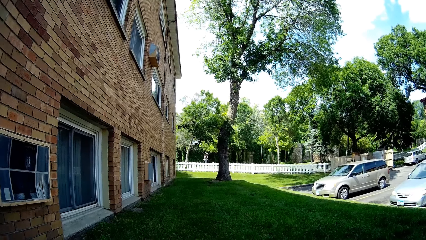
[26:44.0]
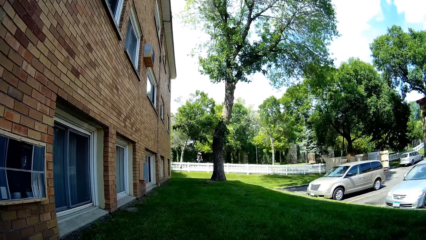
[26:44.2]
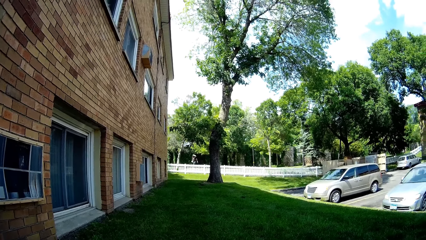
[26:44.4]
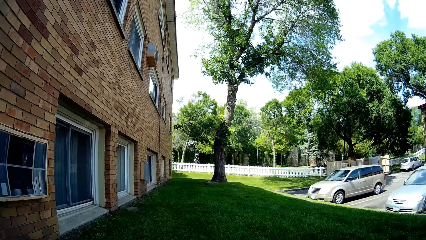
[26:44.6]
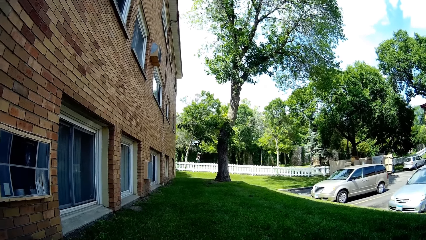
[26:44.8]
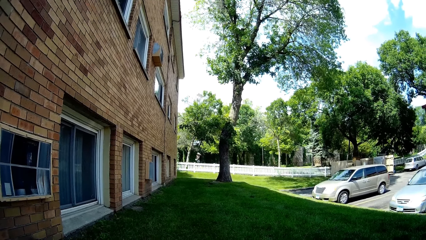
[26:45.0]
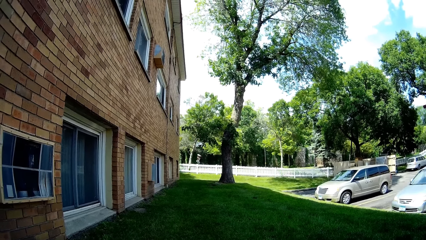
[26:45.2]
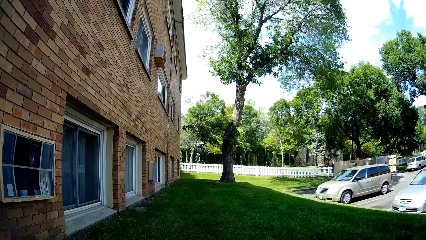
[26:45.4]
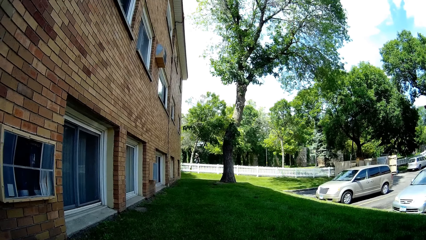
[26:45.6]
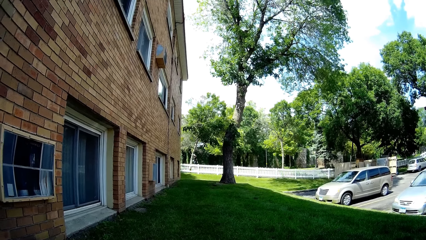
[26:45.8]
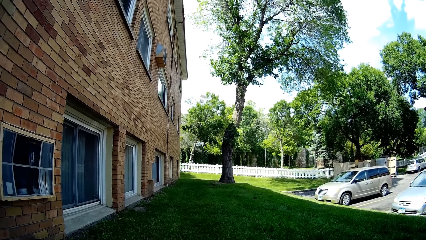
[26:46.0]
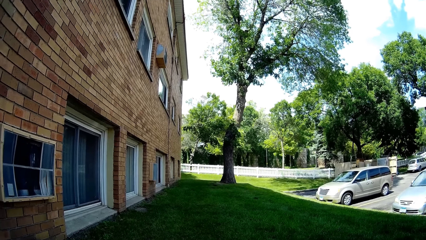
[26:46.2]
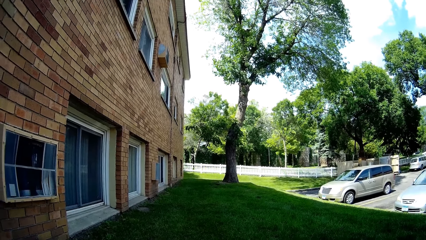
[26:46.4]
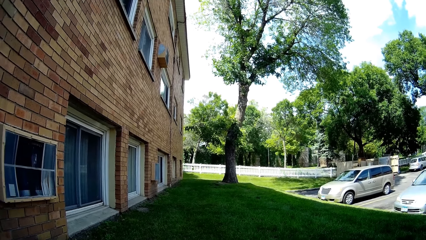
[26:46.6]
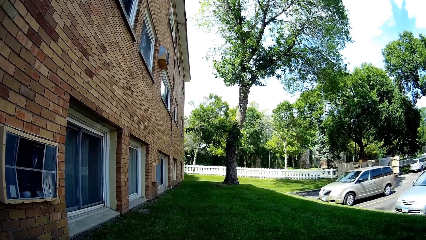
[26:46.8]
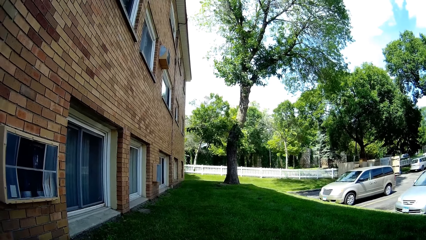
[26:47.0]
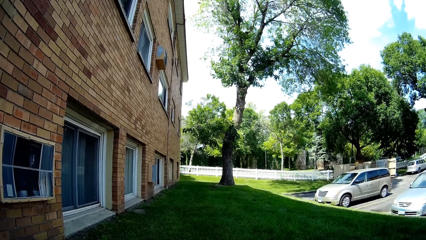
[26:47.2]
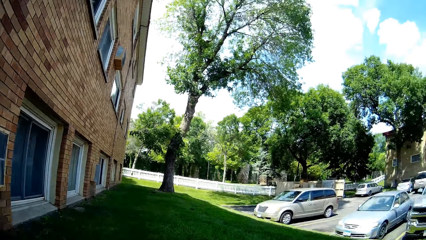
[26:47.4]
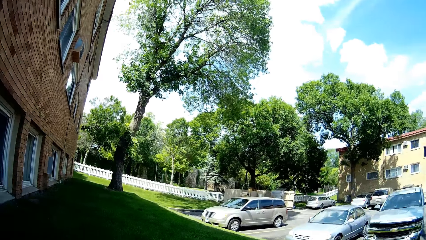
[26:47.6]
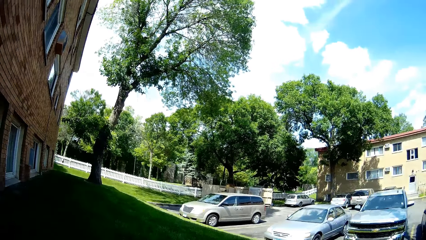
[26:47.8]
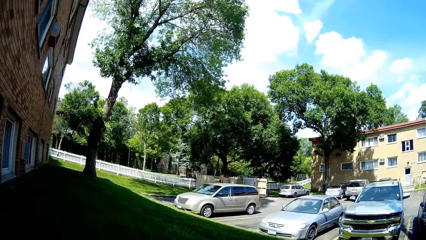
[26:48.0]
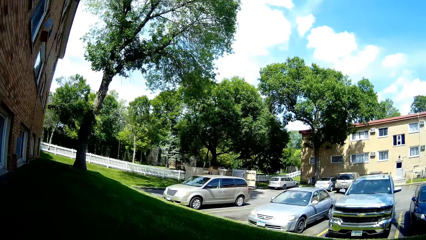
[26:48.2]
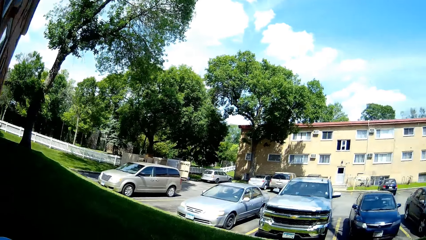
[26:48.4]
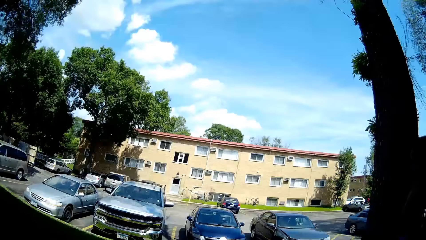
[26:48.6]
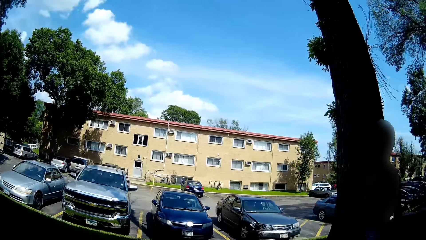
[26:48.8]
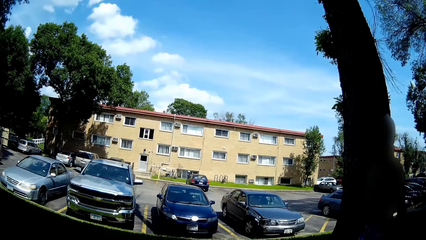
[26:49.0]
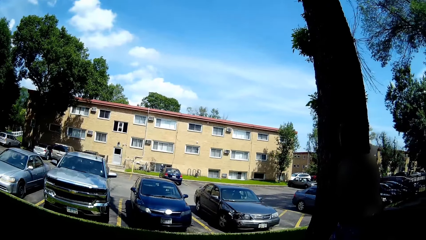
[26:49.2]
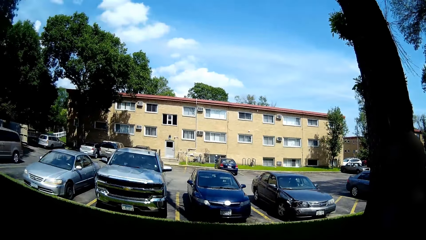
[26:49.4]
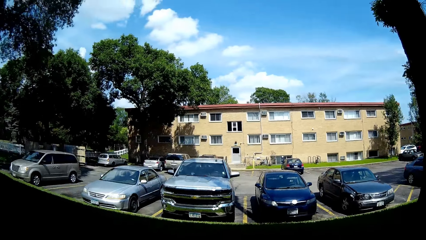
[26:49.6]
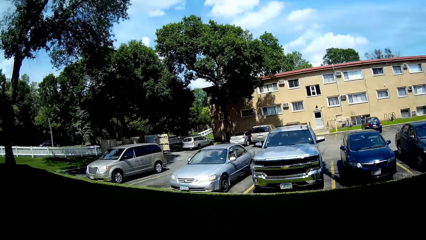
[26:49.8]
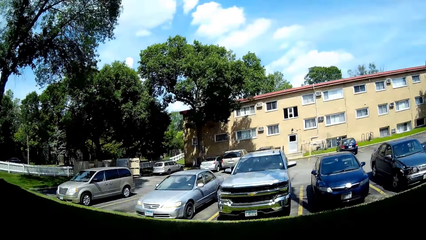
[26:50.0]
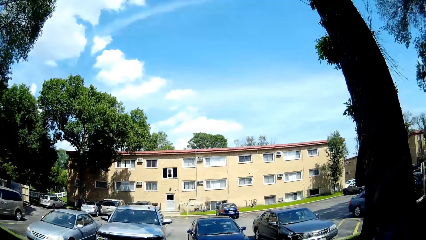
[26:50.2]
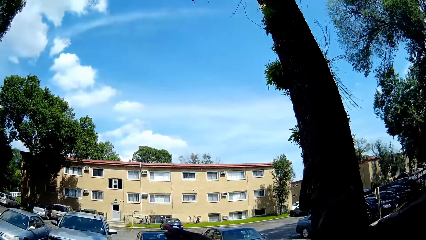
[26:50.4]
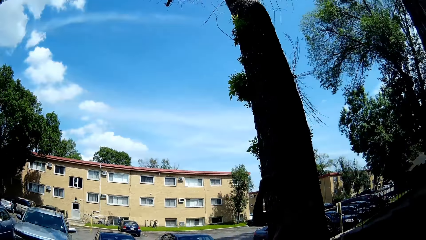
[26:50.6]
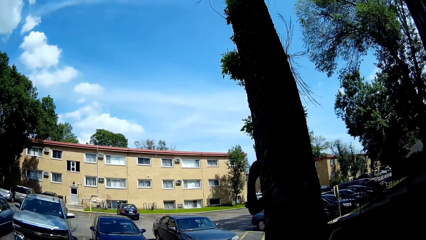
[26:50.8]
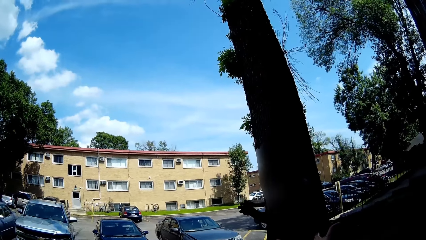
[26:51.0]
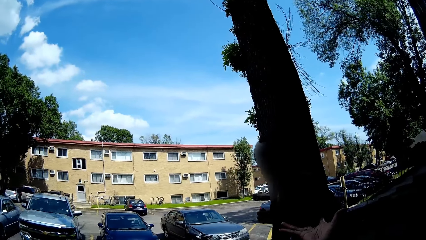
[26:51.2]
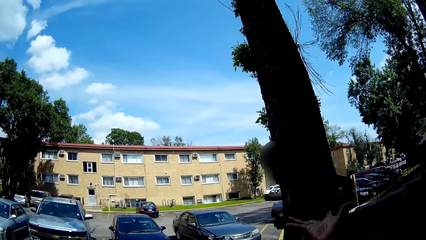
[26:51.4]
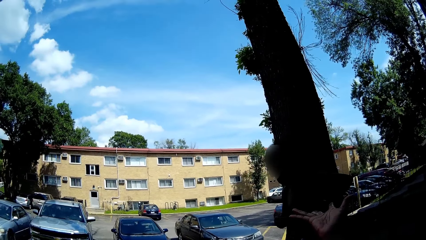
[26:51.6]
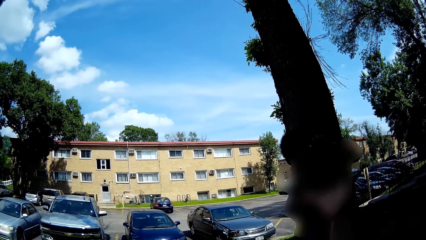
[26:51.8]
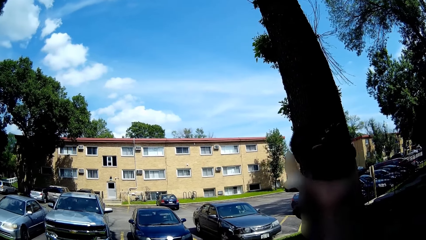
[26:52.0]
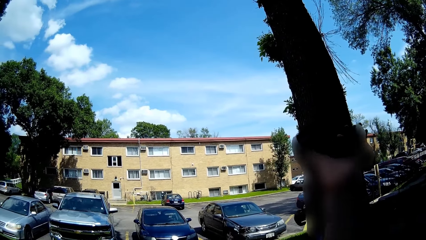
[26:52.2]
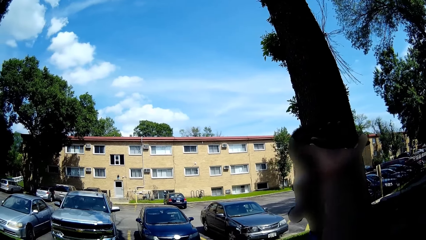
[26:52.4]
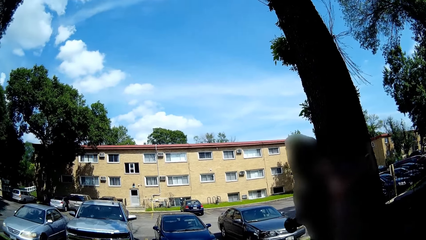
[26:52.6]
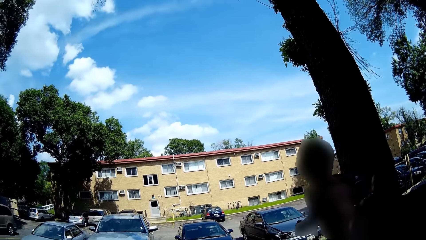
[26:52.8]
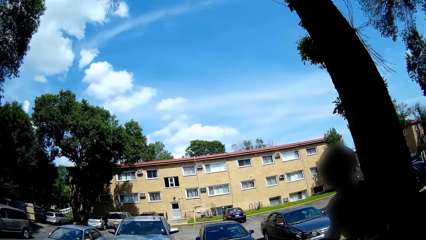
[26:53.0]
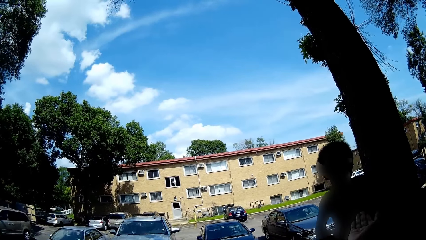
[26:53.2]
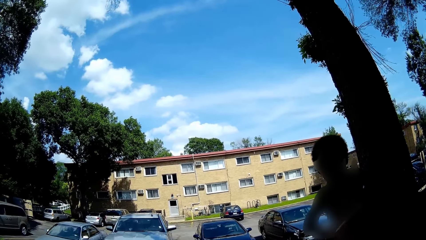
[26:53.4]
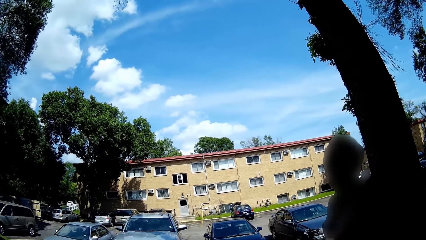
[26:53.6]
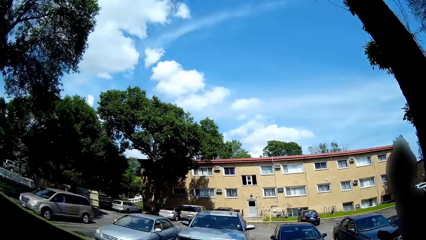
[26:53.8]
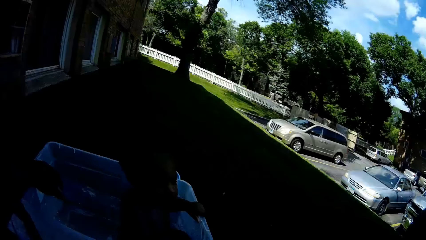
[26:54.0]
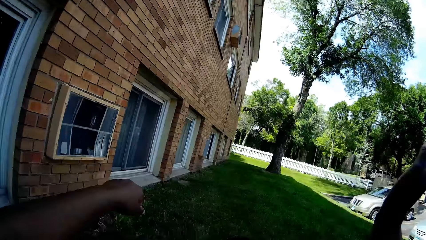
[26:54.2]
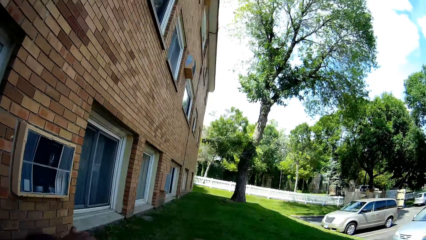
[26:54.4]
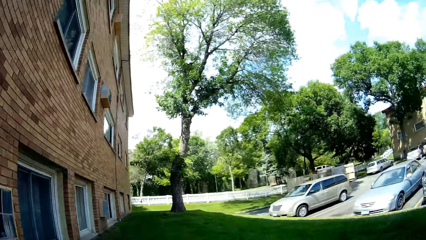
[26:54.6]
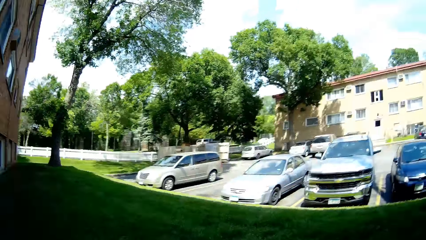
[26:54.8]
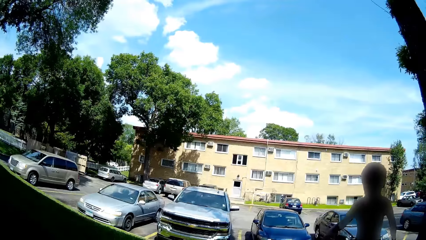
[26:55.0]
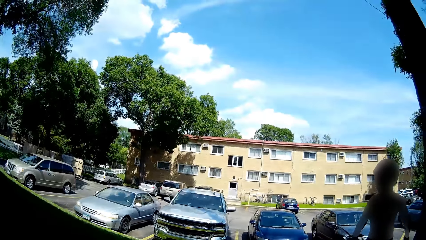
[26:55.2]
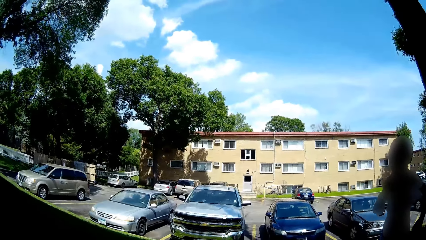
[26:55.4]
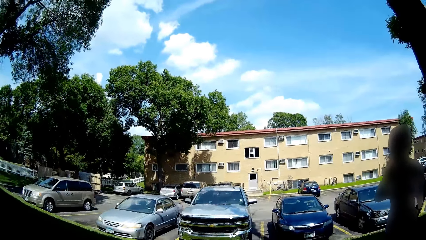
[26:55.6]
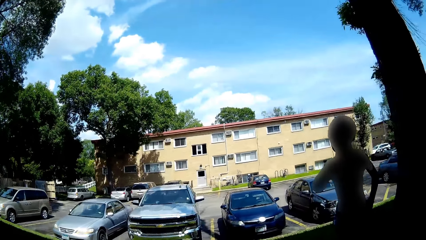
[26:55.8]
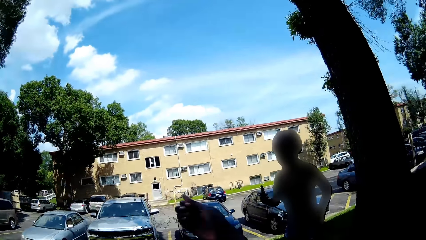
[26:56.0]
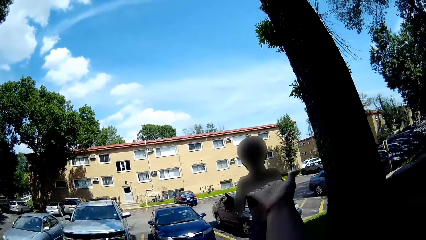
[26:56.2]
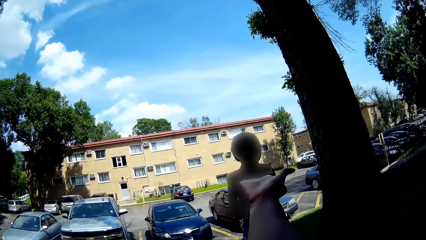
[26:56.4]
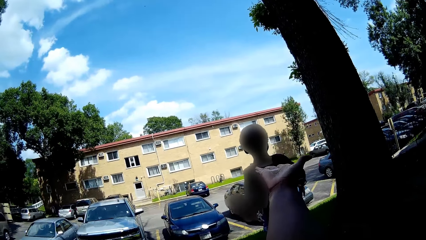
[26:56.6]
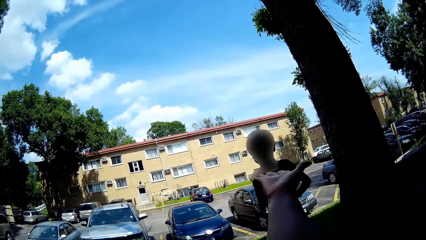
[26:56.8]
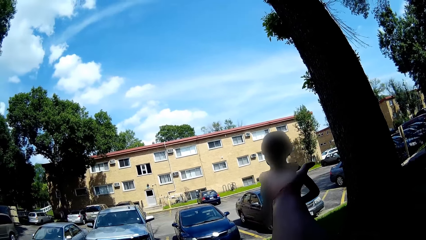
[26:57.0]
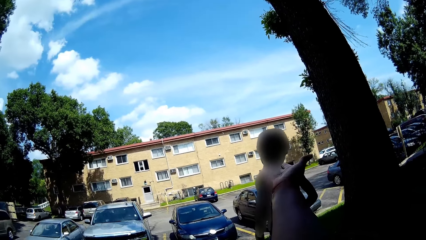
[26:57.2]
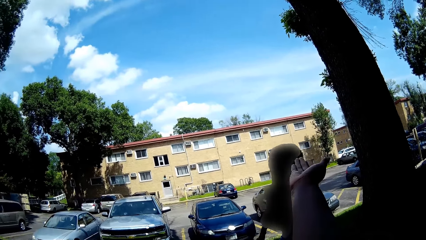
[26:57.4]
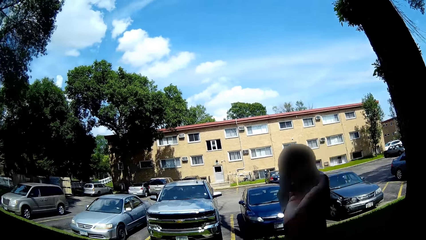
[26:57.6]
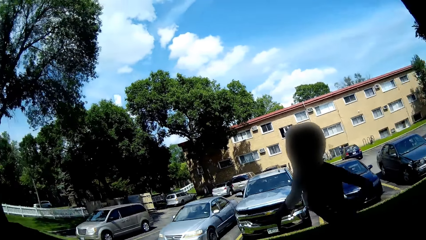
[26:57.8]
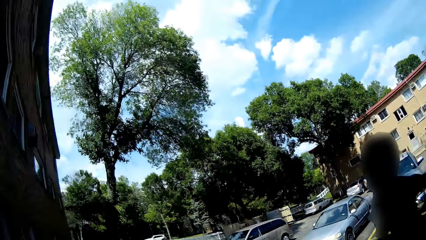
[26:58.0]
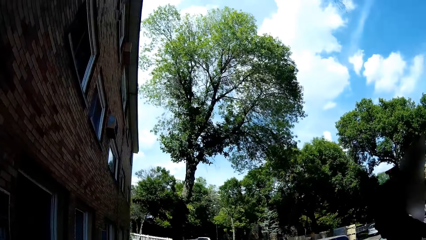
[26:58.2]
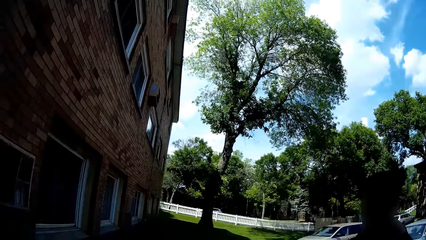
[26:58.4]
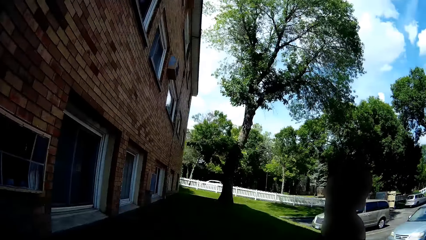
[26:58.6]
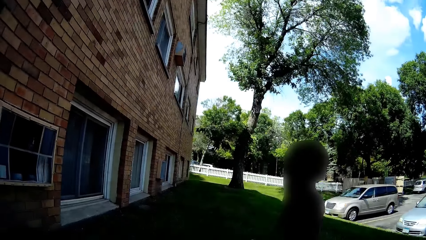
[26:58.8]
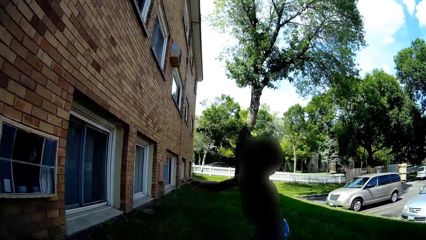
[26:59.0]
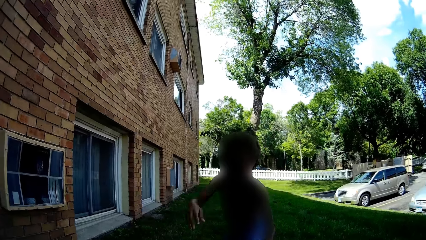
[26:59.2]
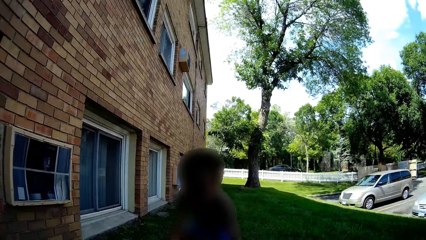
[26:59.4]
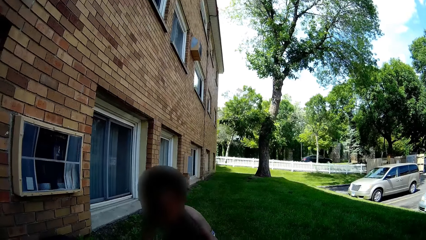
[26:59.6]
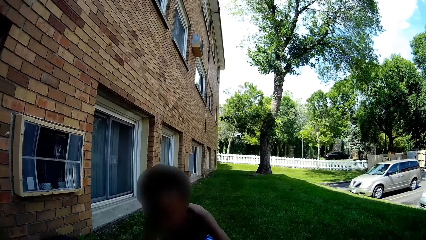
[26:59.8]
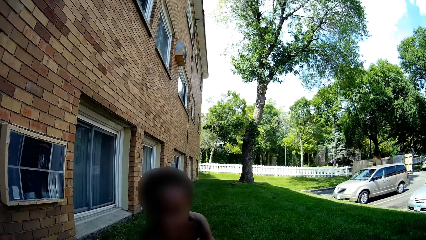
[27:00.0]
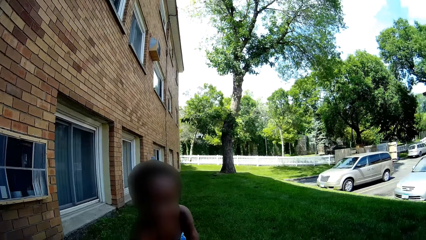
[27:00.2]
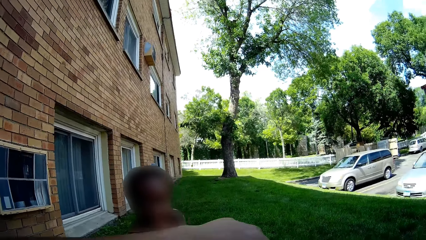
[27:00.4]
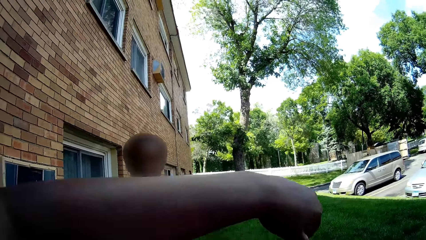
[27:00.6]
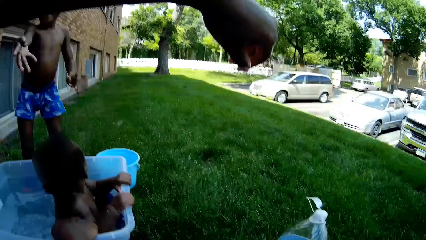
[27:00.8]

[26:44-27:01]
A person plays around. The camera wearer turns around. The person plays around. The camera wearer raises a hand around. The person runs around. The camera wearer turns around.
